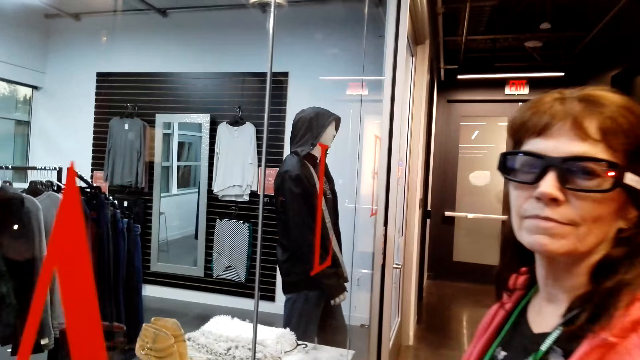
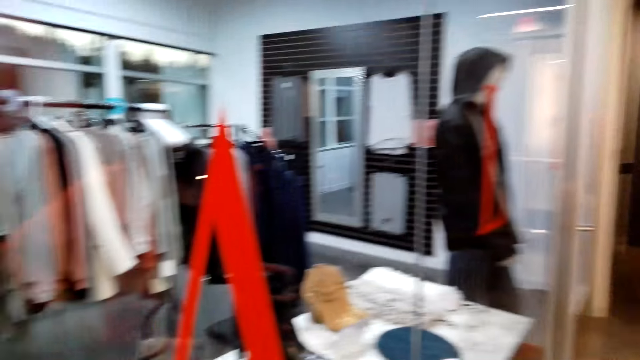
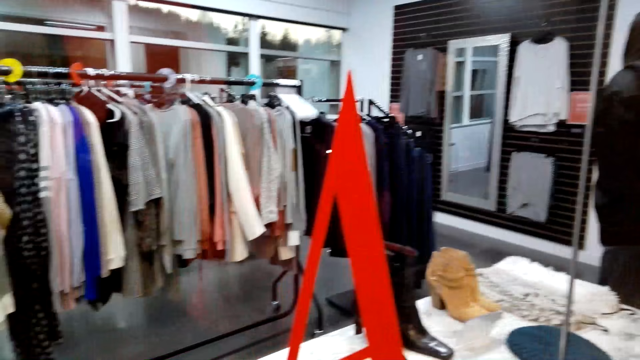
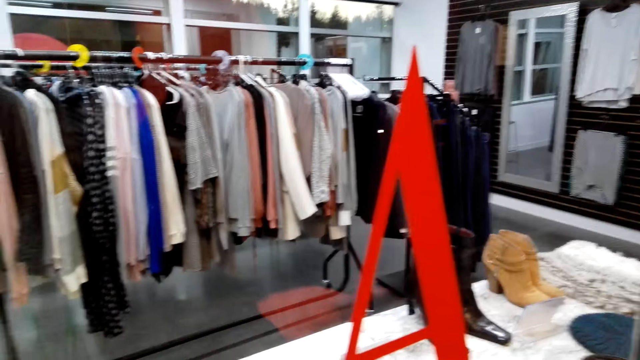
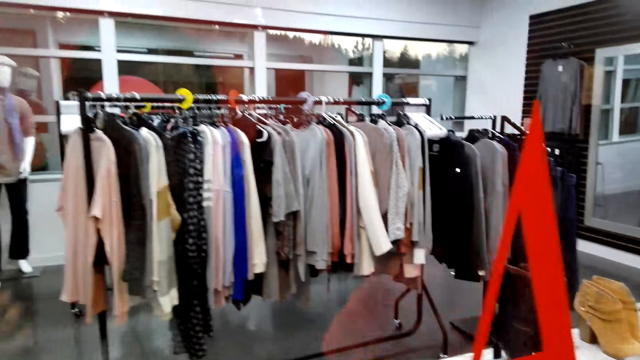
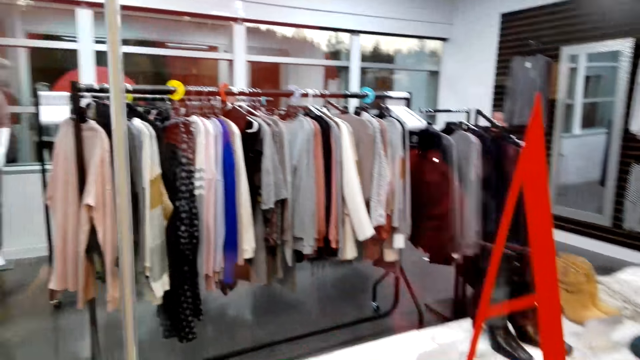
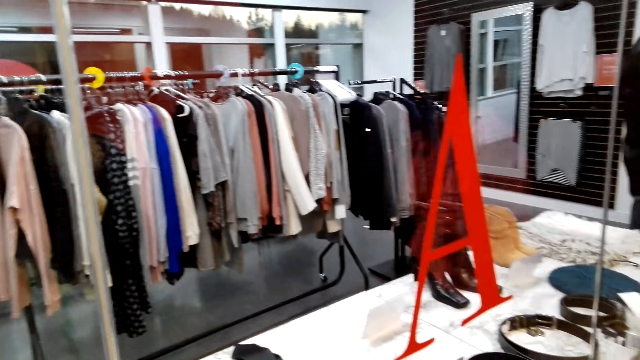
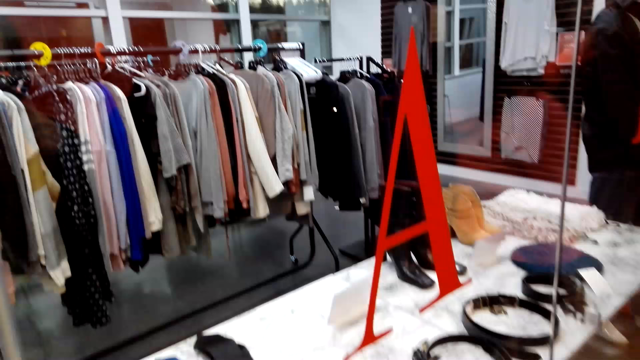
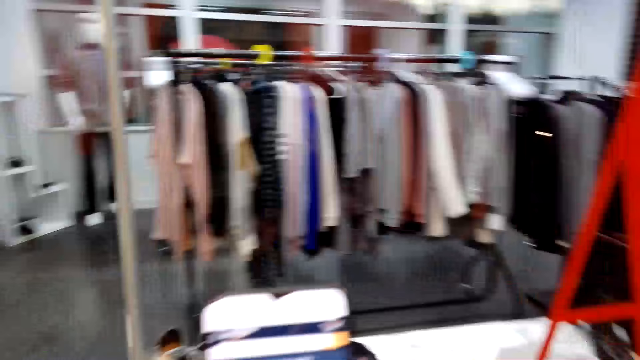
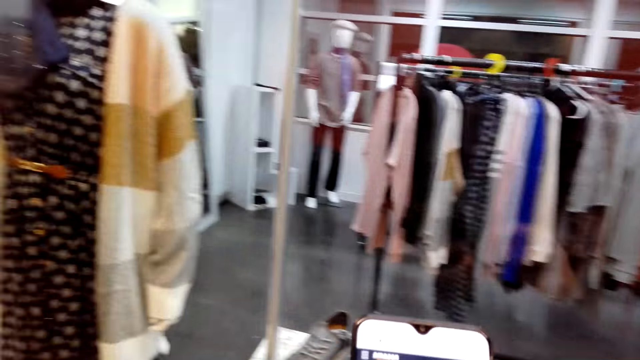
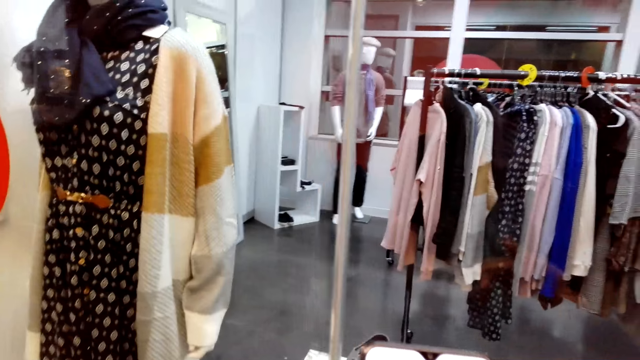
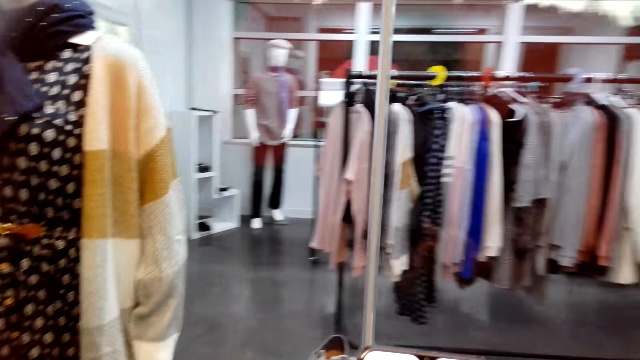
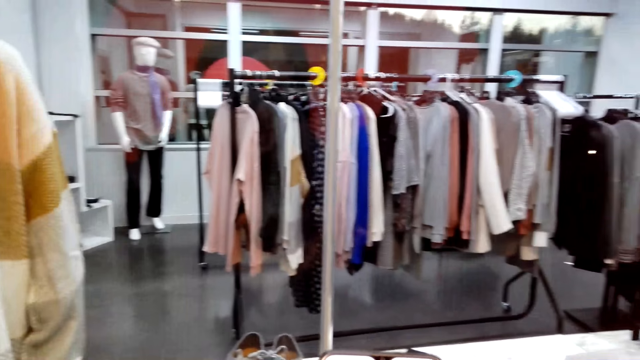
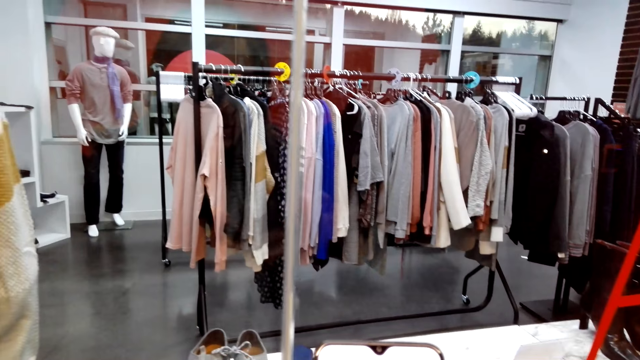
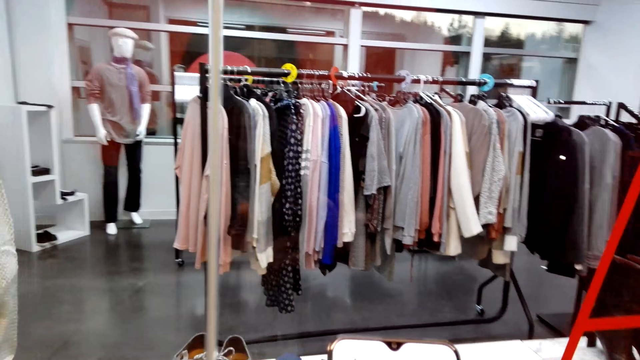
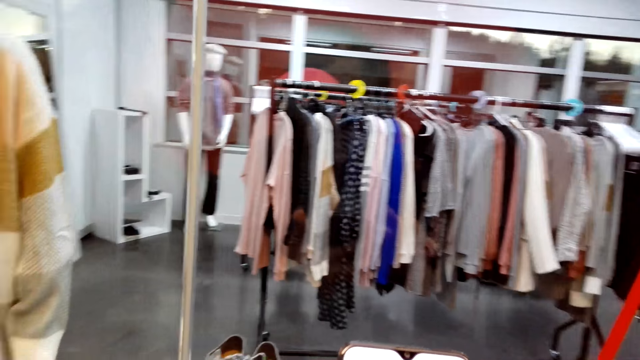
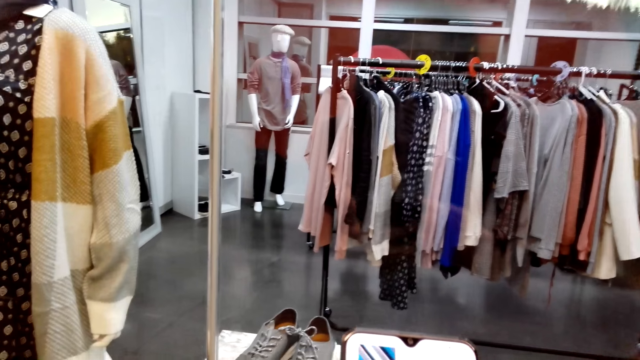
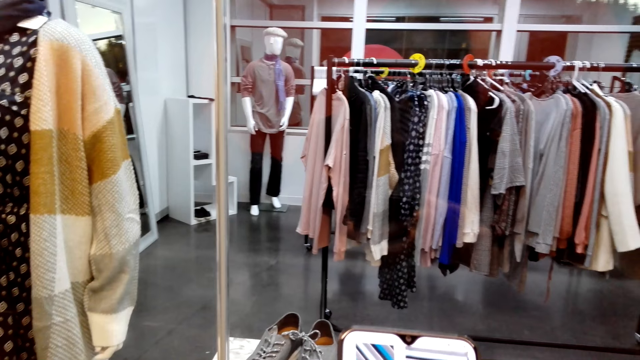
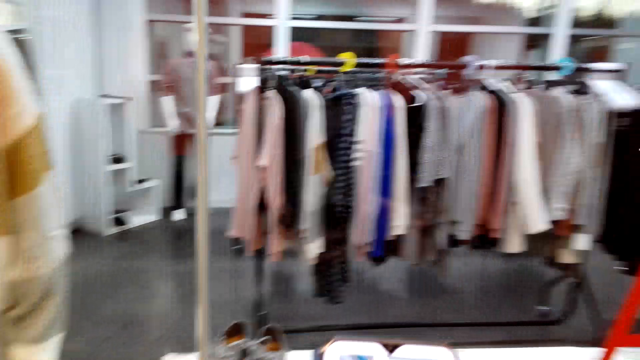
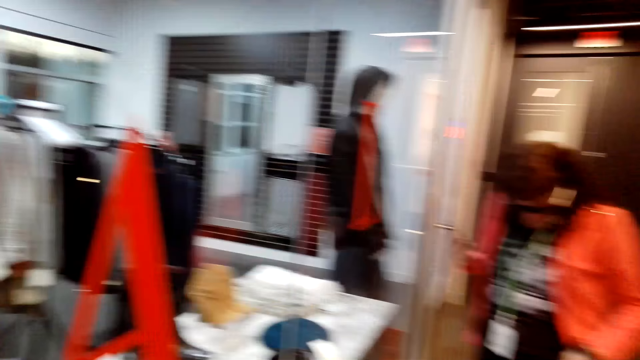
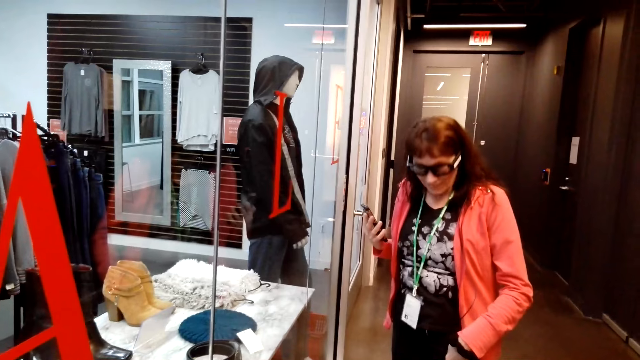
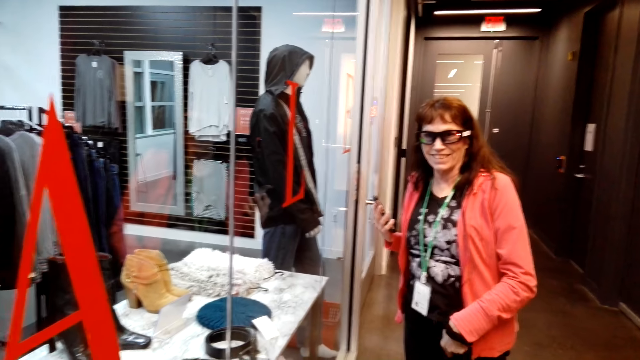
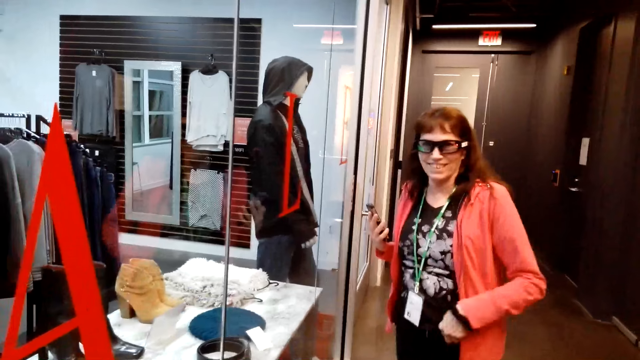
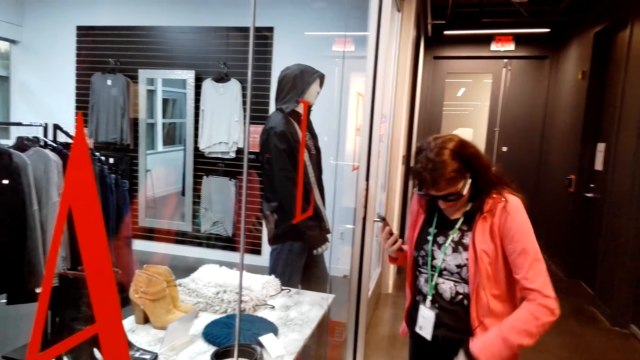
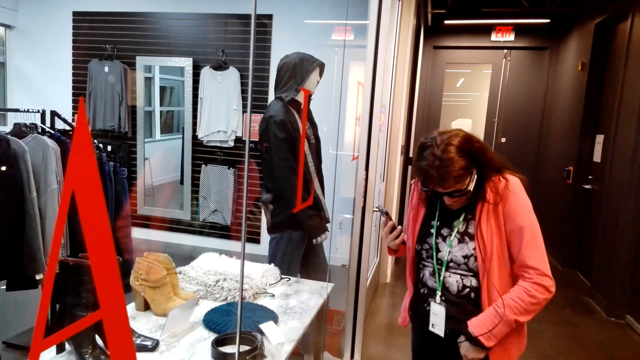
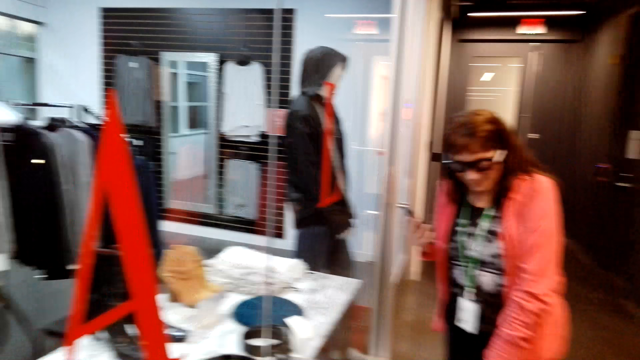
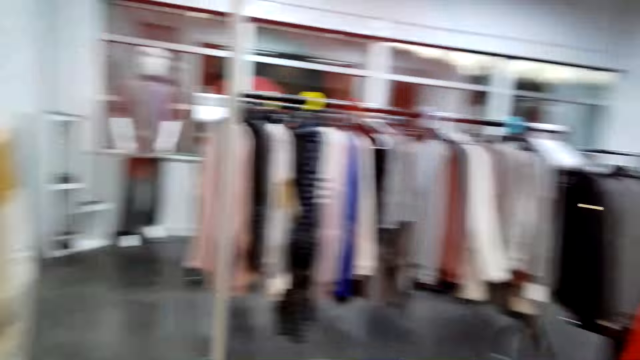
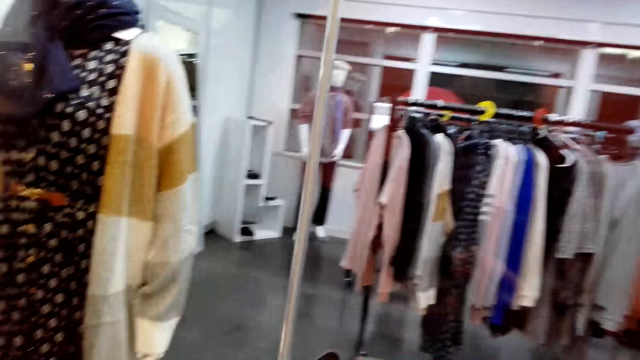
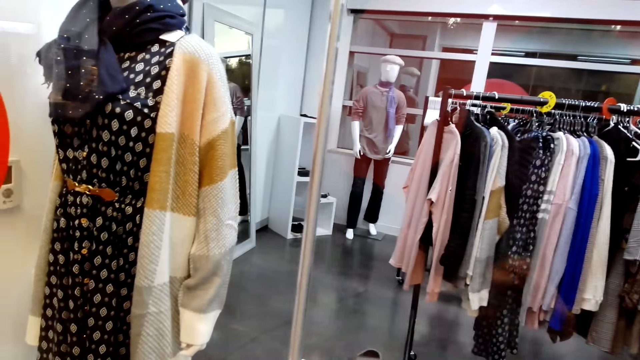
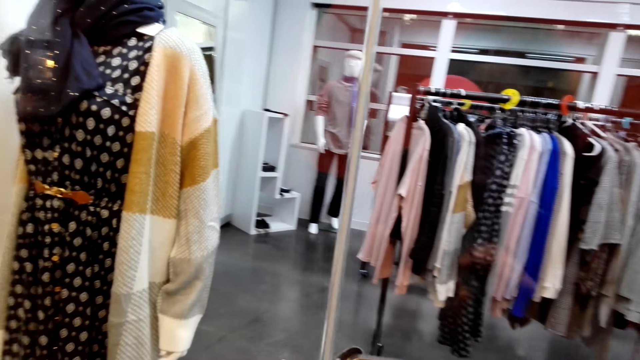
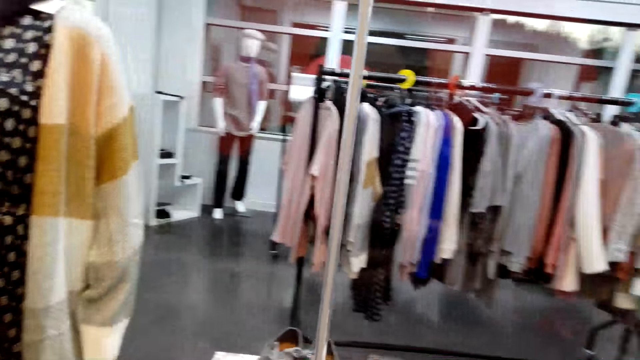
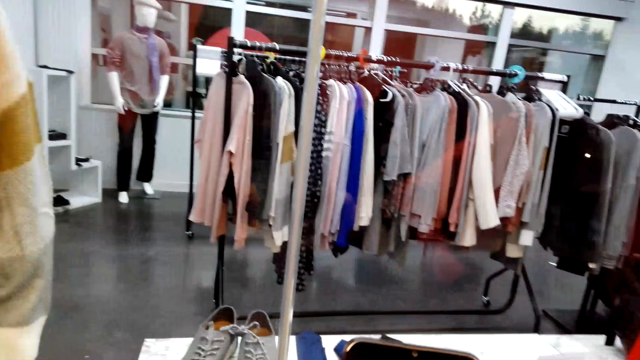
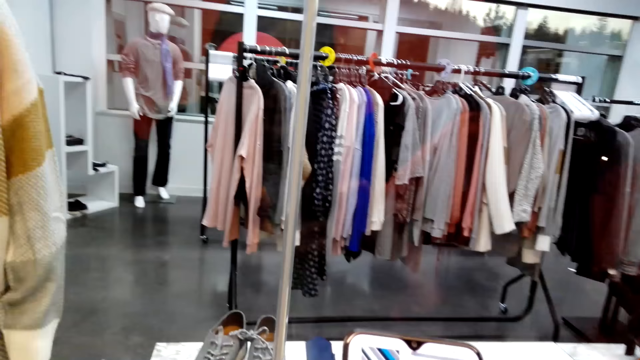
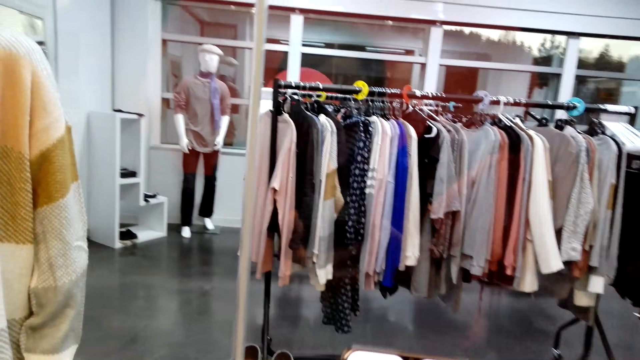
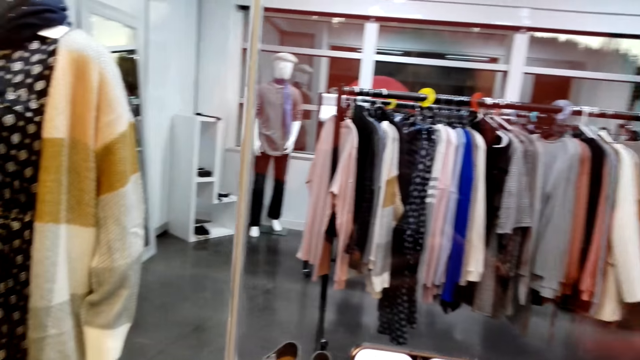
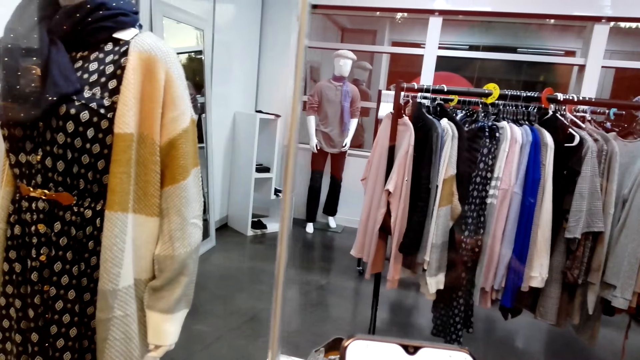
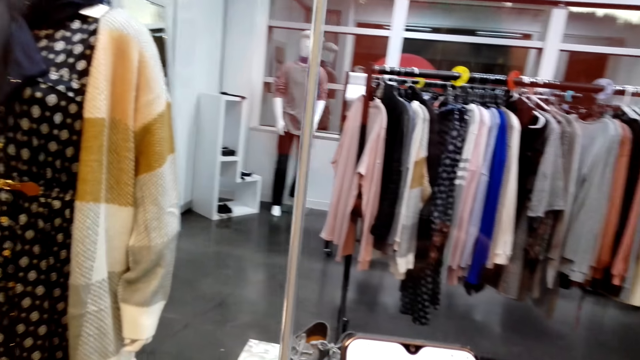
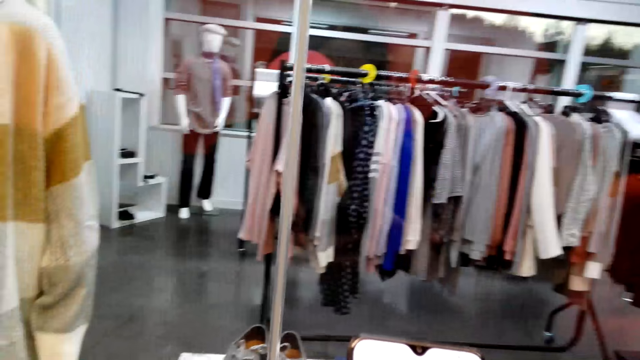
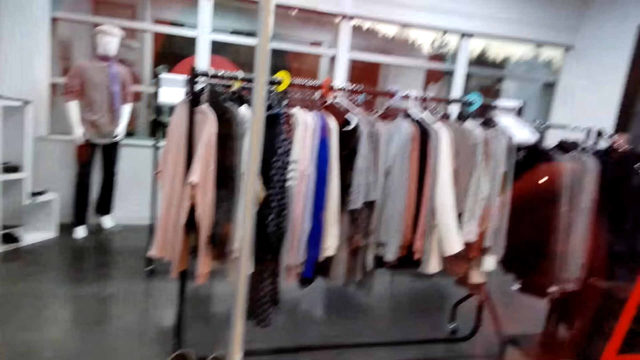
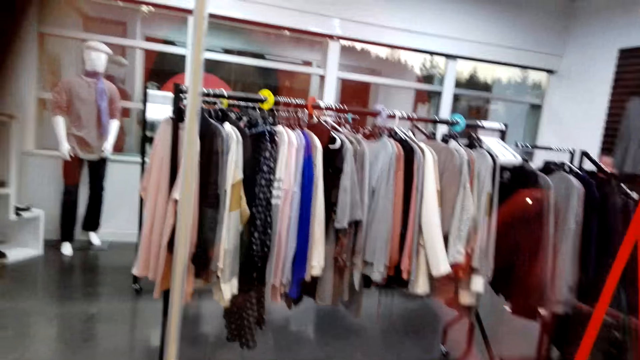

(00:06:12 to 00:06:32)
The camera wearer looks around the store. They operate the phone. They look around. A female holds her pants. The camera wearer converses with the female. They look around the store and operate the phone.
